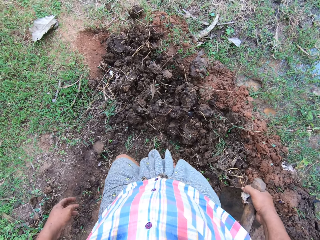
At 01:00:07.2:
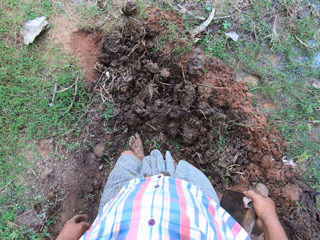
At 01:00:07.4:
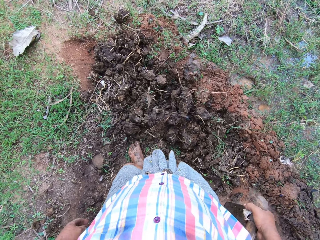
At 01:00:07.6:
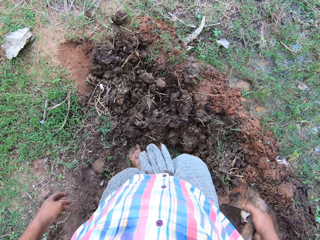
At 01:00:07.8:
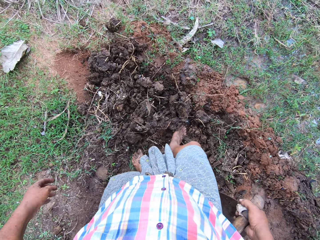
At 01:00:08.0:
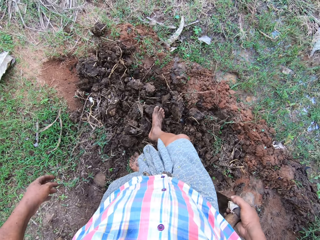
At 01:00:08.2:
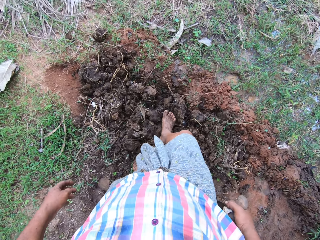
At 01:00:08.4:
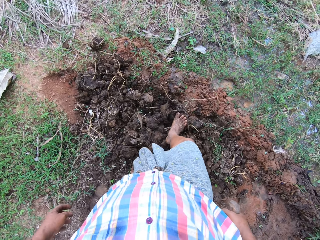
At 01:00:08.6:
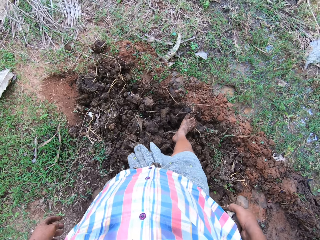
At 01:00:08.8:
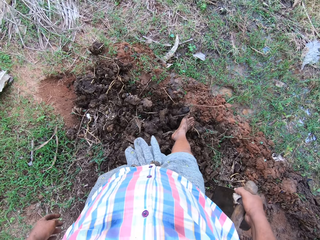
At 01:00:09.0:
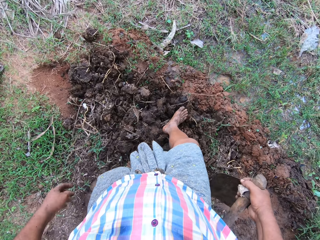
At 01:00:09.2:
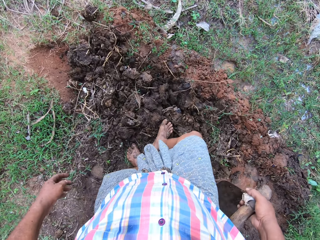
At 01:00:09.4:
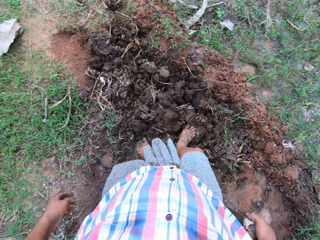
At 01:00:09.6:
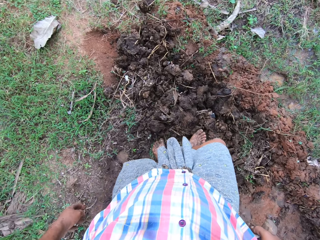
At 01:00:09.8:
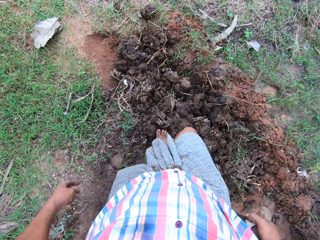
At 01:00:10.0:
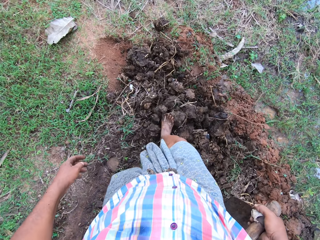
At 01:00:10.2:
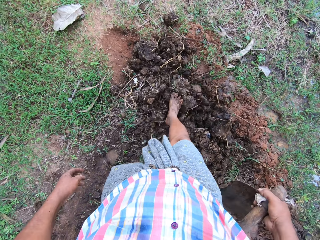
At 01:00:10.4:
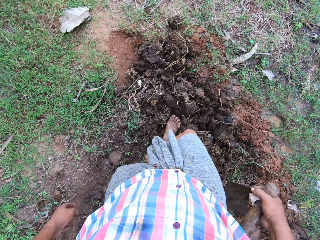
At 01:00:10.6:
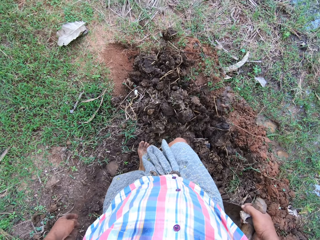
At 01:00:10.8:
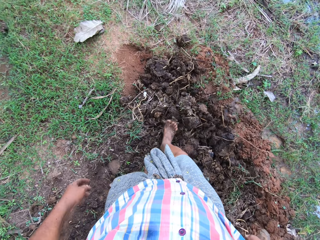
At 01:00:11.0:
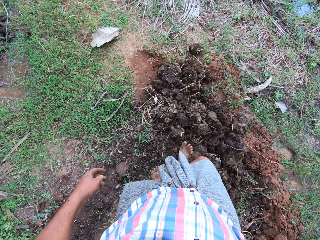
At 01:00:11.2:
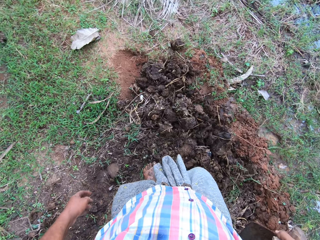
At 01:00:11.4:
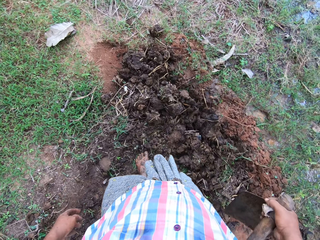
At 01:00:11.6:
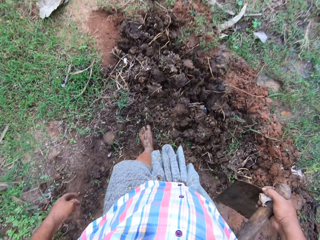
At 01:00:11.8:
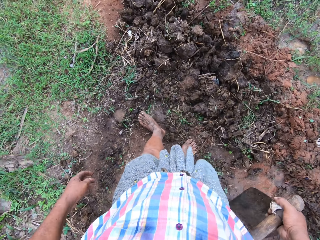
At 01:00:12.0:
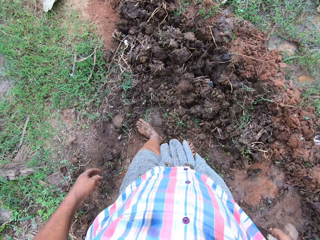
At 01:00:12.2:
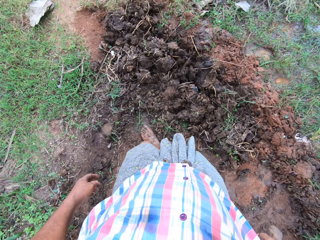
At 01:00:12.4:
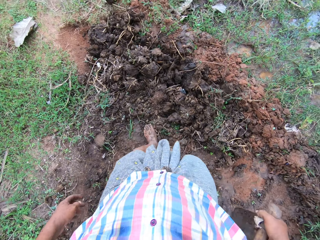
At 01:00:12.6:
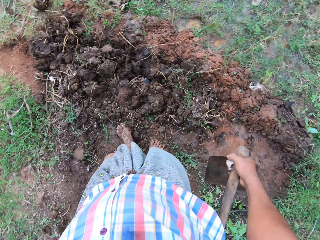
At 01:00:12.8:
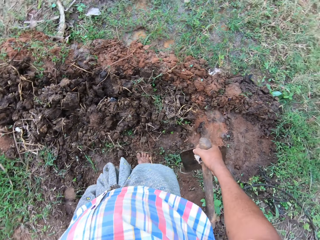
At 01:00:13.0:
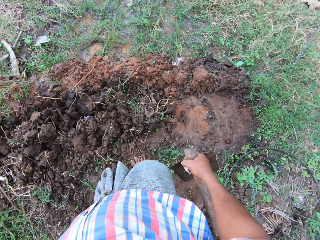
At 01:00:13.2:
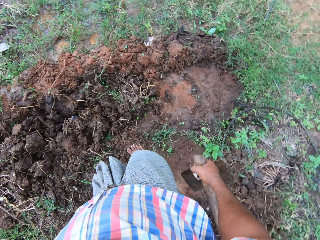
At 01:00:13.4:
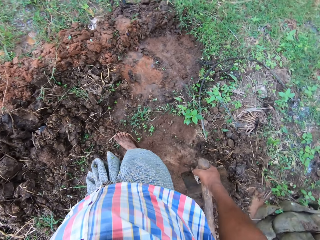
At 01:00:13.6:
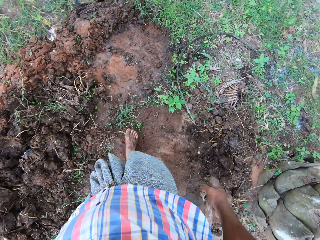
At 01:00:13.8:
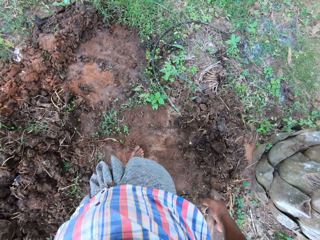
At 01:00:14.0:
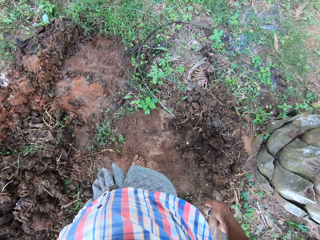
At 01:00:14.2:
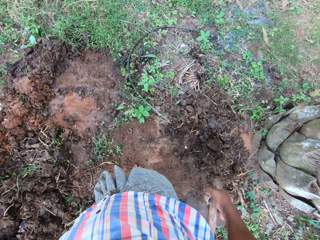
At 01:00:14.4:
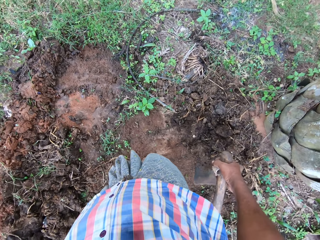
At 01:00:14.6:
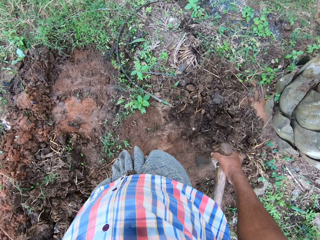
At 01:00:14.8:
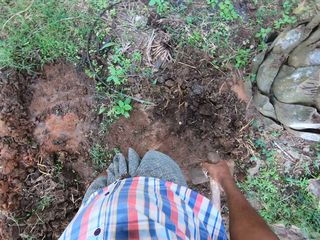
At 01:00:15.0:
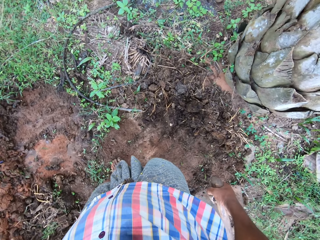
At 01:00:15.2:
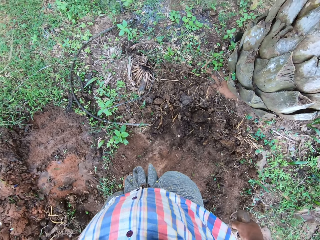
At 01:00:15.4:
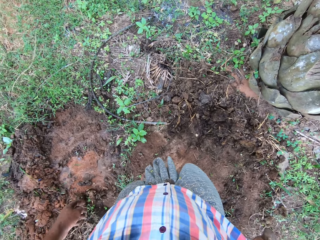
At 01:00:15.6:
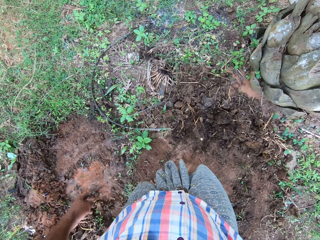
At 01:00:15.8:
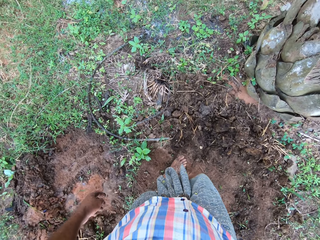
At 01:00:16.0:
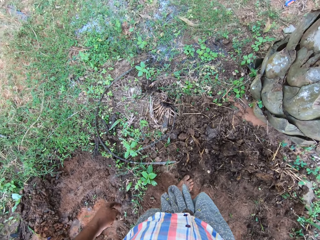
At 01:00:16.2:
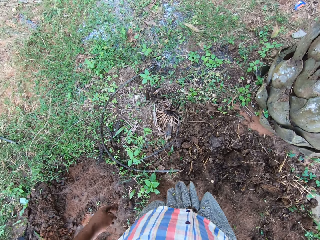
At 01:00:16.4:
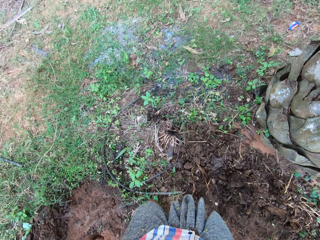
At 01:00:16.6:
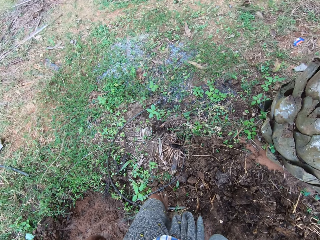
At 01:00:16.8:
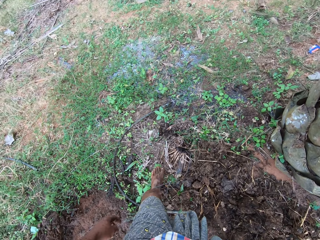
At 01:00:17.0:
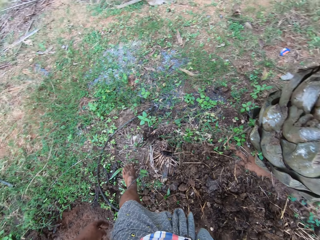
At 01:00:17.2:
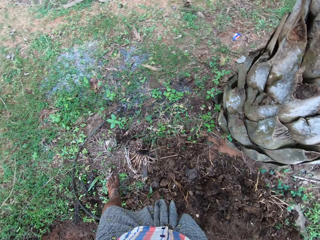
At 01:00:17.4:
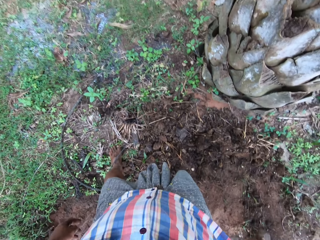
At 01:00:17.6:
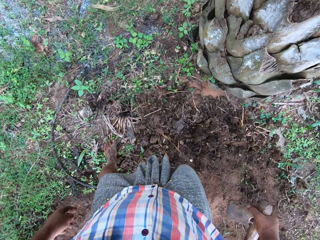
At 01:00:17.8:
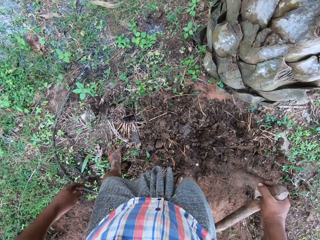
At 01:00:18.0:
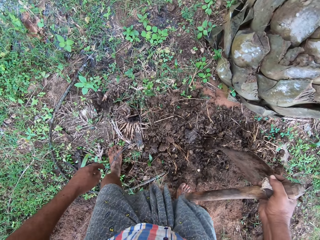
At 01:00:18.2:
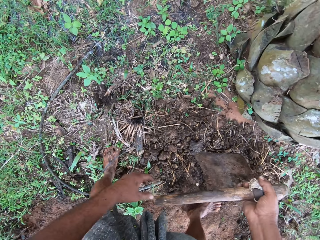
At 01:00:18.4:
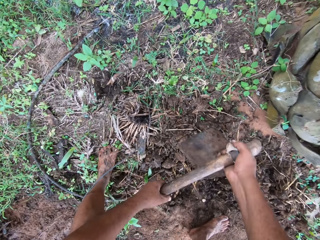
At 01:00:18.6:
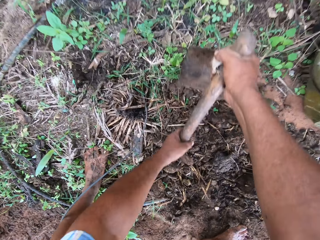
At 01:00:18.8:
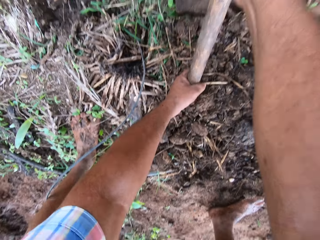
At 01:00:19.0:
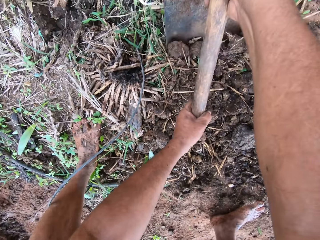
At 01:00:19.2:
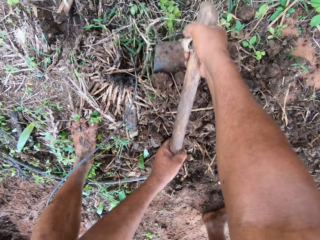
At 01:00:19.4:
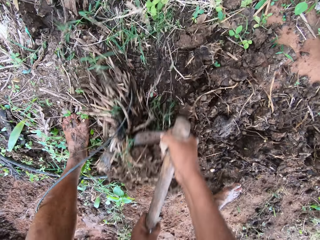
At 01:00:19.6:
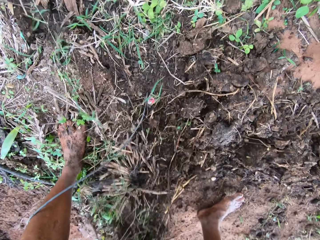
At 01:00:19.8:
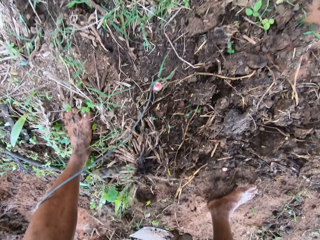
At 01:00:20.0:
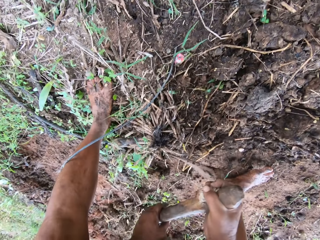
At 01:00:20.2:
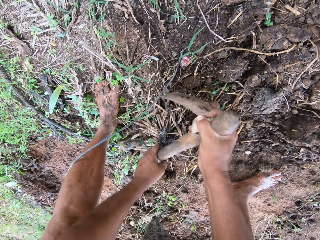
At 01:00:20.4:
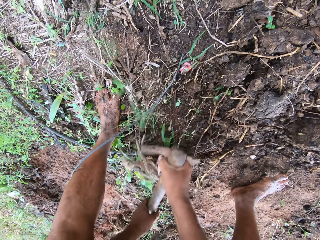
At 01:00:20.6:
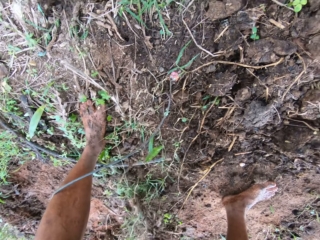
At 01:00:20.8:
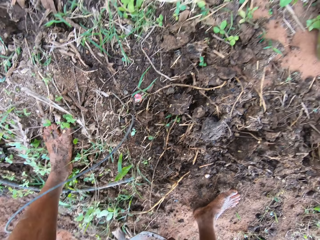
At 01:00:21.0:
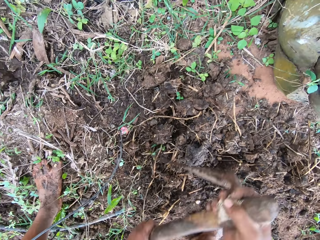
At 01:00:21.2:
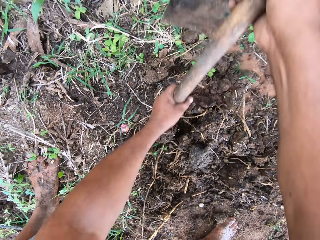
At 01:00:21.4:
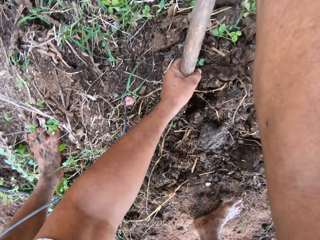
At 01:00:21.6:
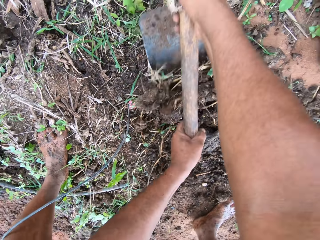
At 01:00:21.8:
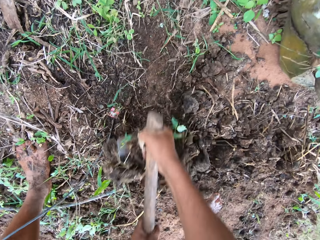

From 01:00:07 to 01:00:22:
The camera wearer moves the soil with his leg. He turns around the field. He walks around the field. He clears the grass with a hoe. He digs with the garden hoe.

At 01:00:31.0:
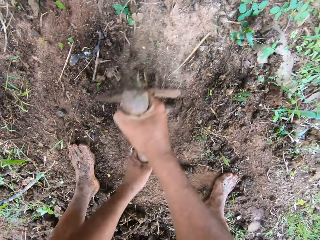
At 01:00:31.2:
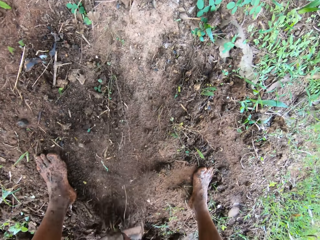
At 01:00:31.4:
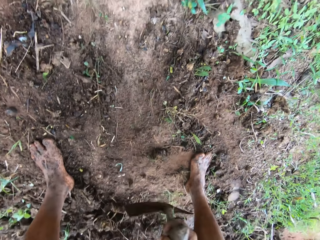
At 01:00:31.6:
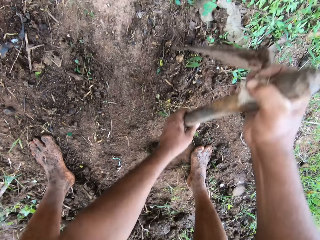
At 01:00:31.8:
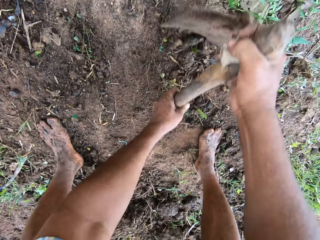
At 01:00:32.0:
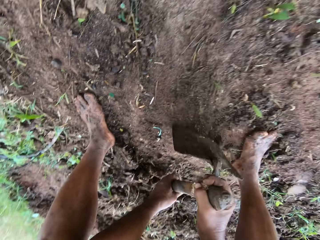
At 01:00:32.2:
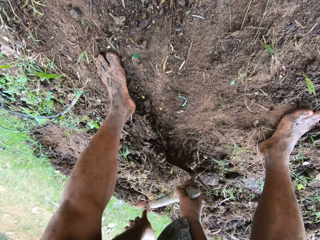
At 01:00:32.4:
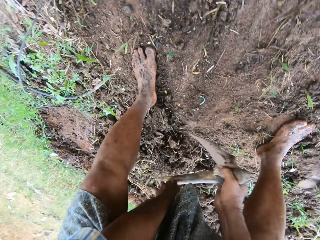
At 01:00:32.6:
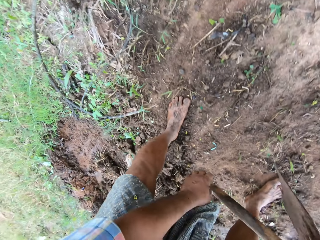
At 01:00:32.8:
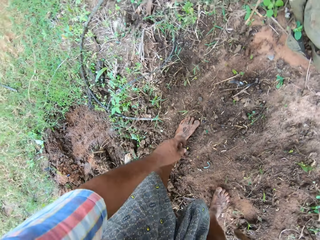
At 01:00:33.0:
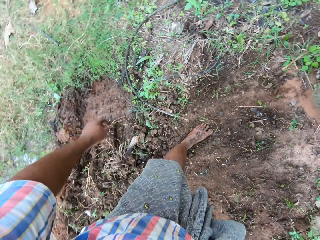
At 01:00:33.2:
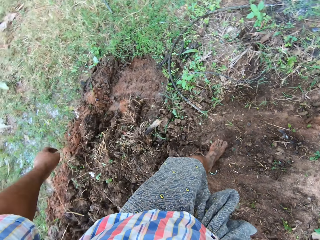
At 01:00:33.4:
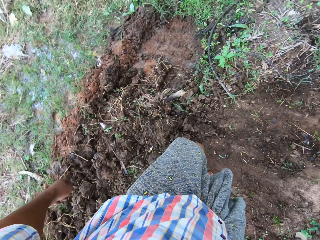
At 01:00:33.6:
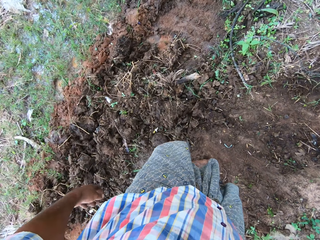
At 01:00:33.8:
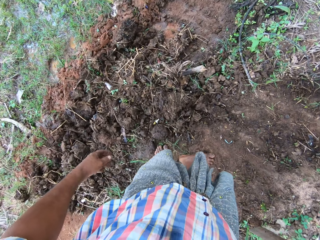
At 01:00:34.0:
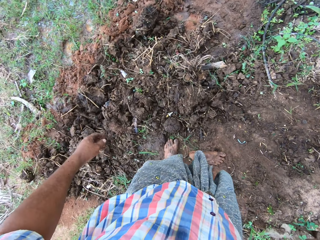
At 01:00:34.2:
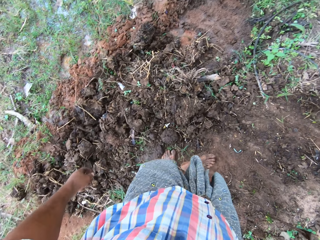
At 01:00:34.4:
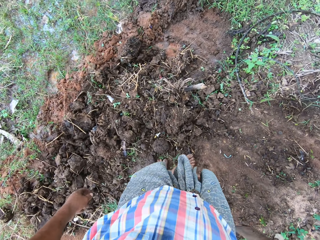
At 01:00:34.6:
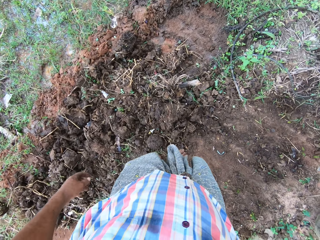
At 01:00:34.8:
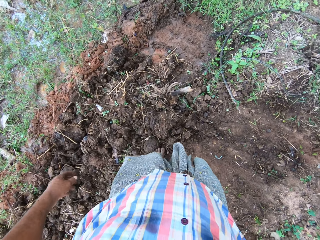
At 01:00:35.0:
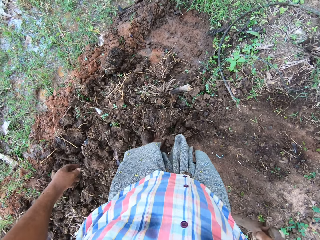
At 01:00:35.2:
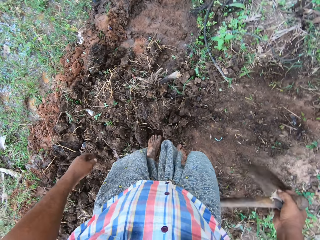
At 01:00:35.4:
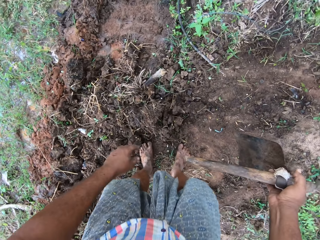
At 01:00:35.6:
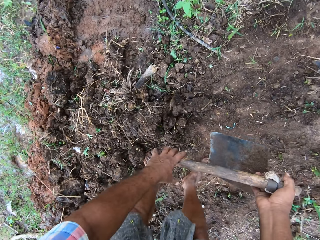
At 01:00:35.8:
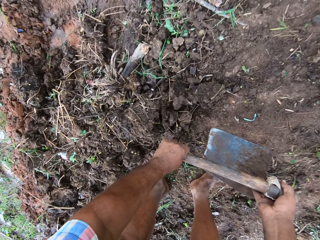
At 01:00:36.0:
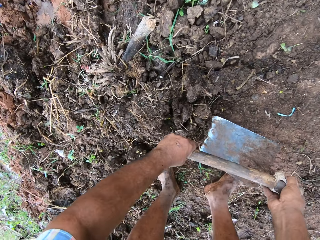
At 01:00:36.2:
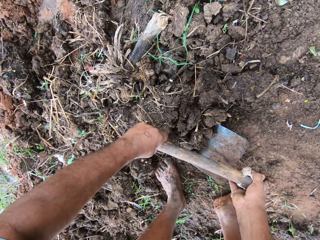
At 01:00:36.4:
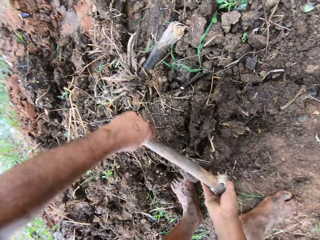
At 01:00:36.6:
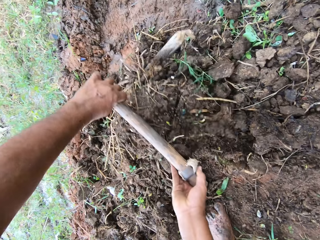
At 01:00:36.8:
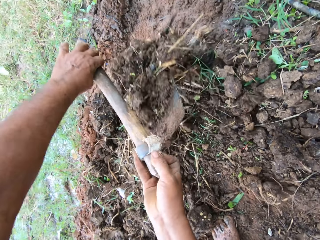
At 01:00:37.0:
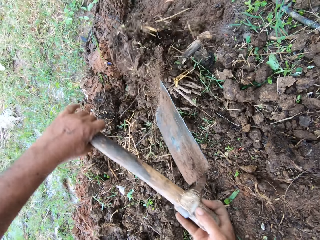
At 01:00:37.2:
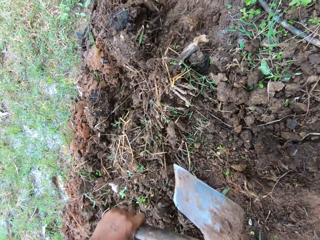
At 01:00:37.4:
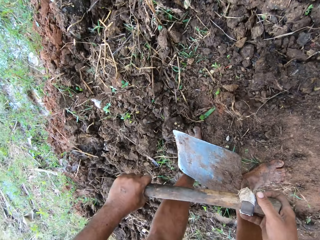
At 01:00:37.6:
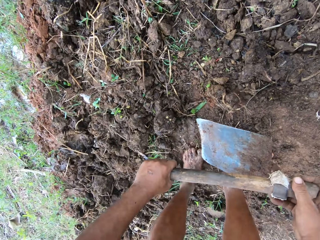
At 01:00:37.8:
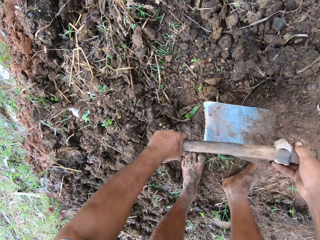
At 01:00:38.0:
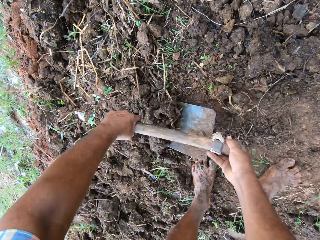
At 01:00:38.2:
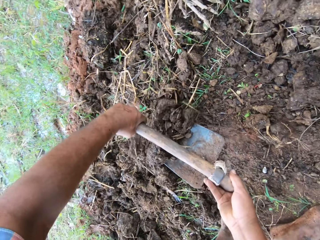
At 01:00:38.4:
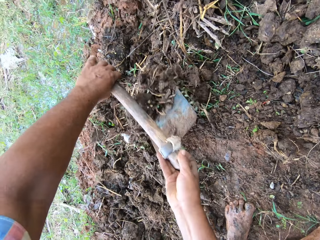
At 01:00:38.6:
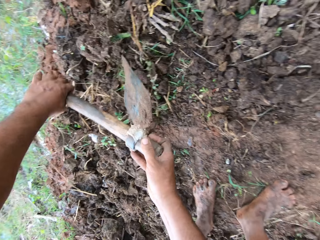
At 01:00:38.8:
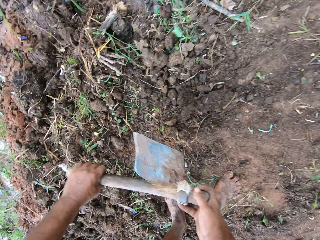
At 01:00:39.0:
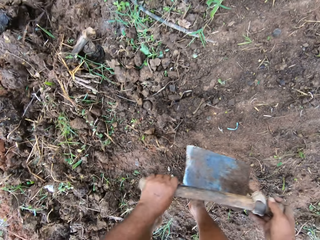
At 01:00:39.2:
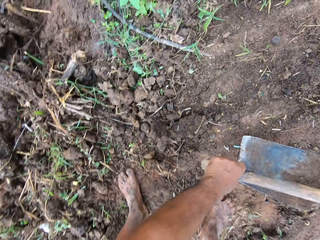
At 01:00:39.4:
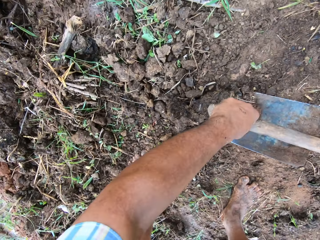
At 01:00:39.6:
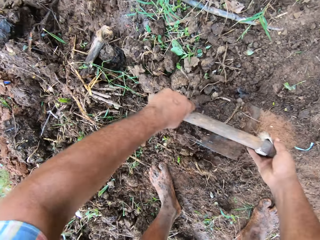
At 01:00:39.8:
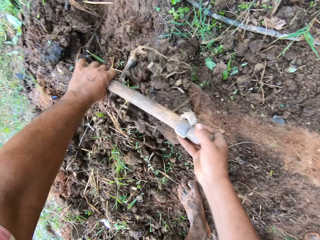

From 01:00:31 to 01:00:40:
The camera wearer turns around the field. They dig with a garden hoe. They throw away the soil. They dig with the garden hoe. They throw away the soil.
